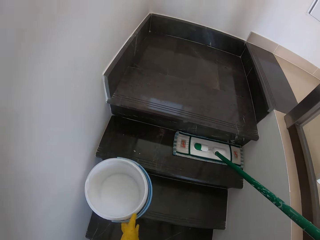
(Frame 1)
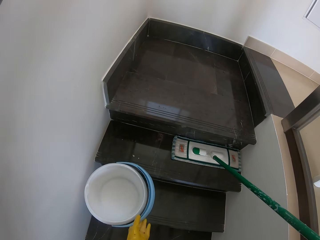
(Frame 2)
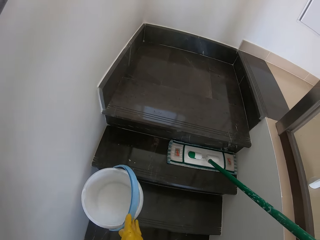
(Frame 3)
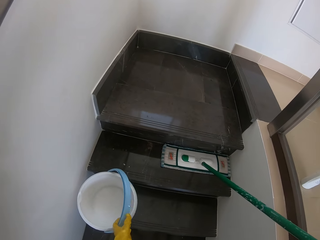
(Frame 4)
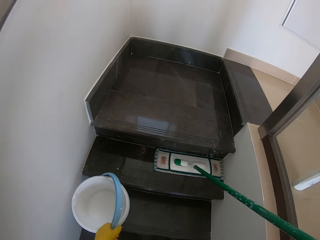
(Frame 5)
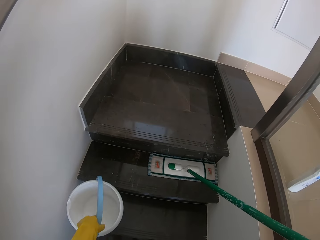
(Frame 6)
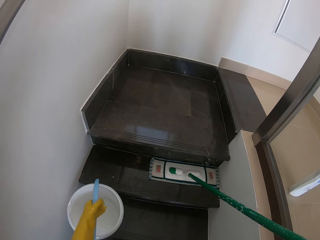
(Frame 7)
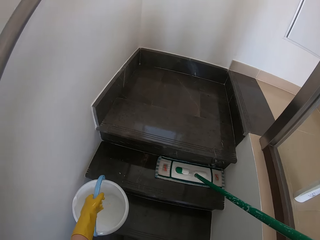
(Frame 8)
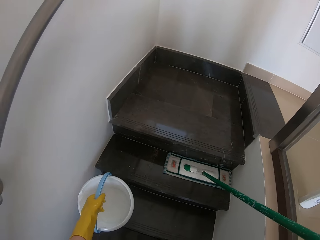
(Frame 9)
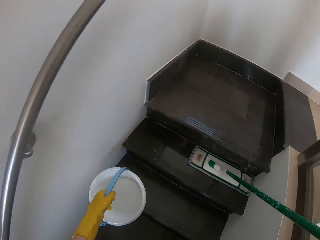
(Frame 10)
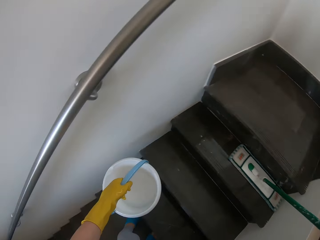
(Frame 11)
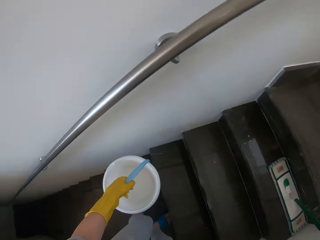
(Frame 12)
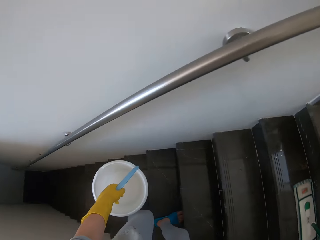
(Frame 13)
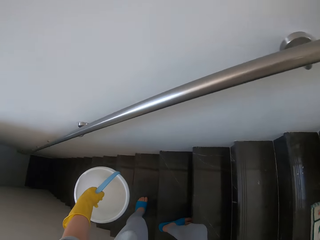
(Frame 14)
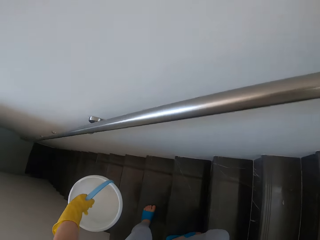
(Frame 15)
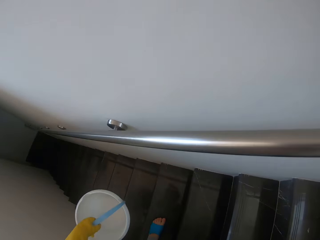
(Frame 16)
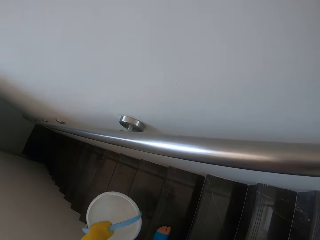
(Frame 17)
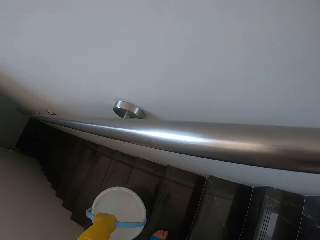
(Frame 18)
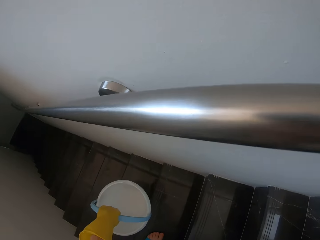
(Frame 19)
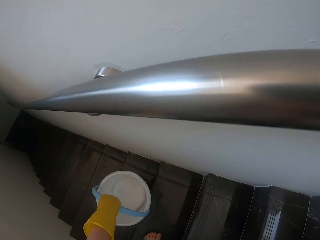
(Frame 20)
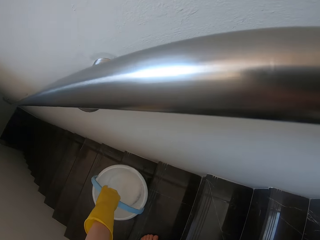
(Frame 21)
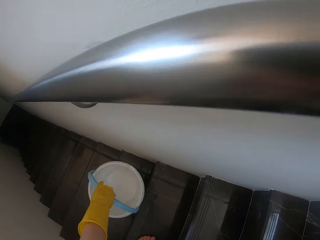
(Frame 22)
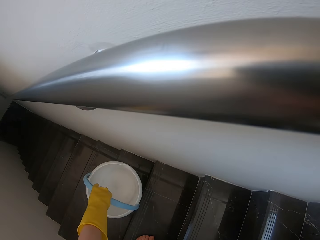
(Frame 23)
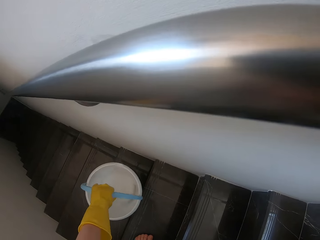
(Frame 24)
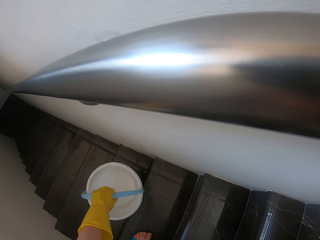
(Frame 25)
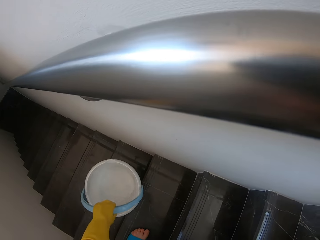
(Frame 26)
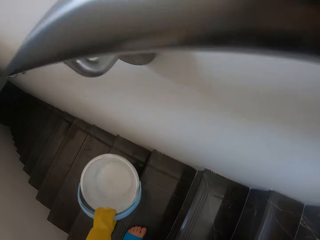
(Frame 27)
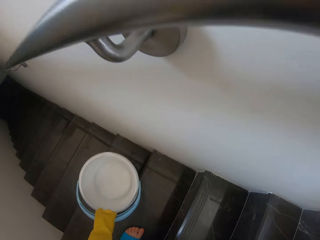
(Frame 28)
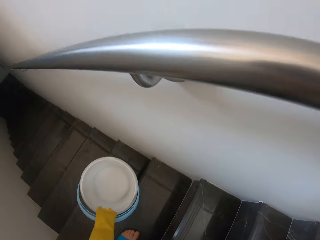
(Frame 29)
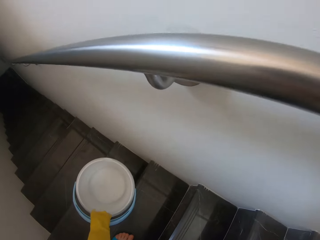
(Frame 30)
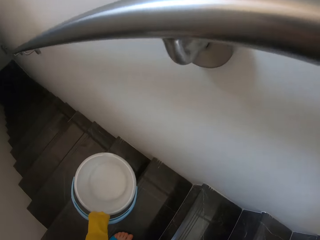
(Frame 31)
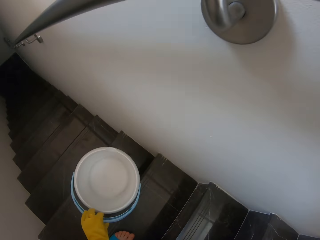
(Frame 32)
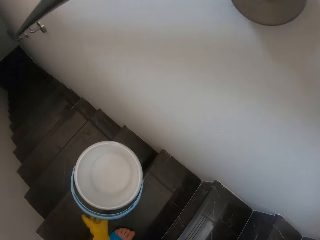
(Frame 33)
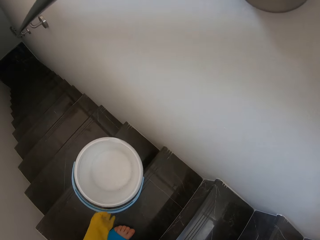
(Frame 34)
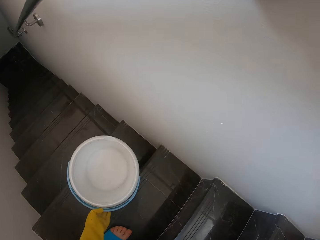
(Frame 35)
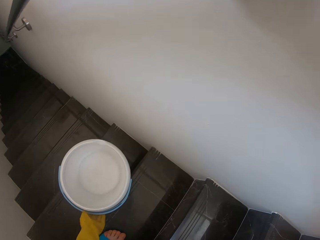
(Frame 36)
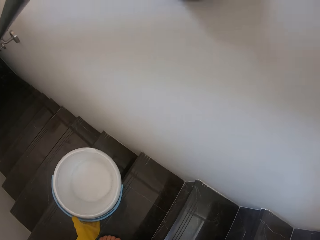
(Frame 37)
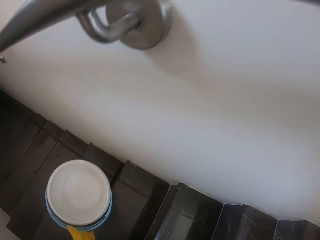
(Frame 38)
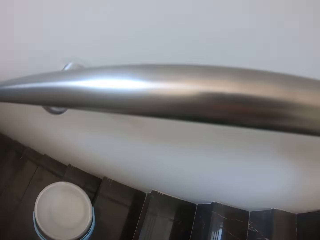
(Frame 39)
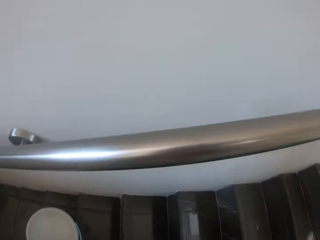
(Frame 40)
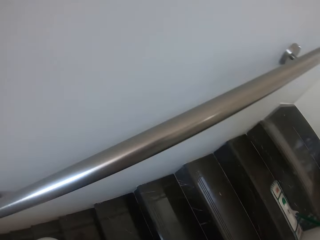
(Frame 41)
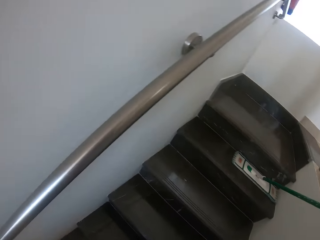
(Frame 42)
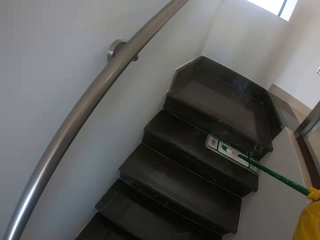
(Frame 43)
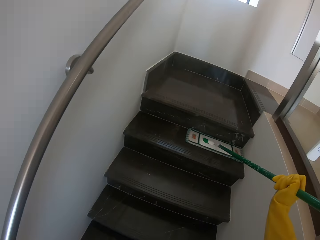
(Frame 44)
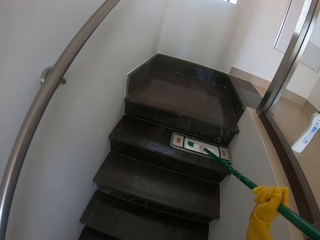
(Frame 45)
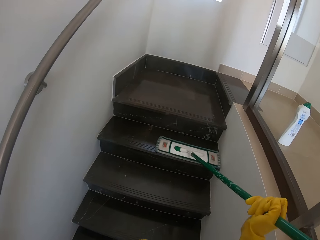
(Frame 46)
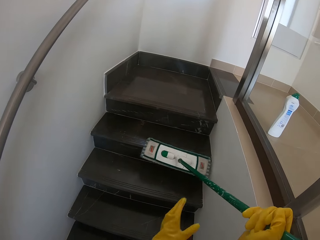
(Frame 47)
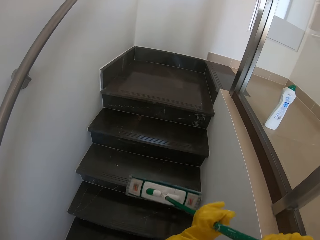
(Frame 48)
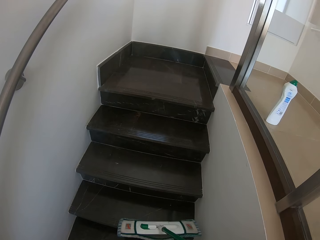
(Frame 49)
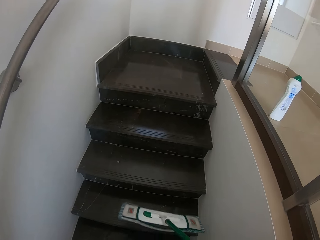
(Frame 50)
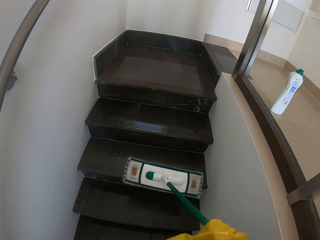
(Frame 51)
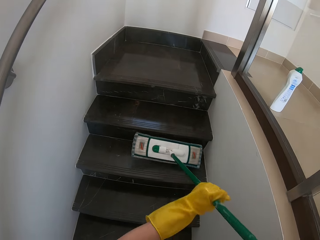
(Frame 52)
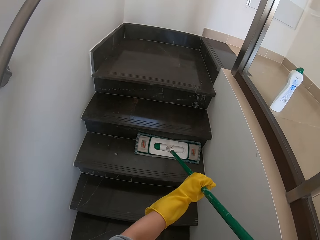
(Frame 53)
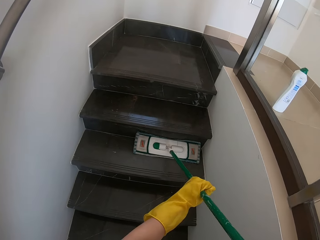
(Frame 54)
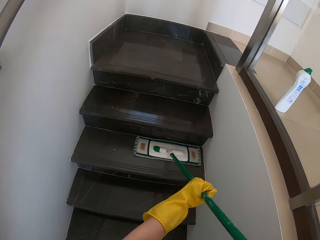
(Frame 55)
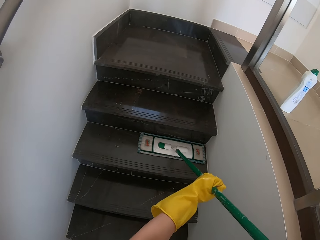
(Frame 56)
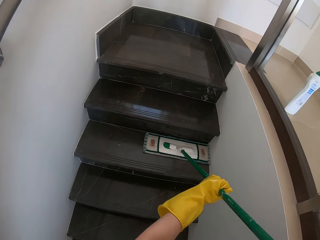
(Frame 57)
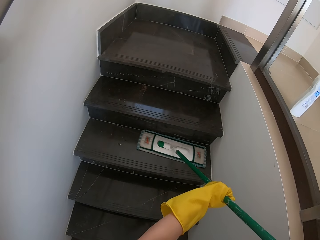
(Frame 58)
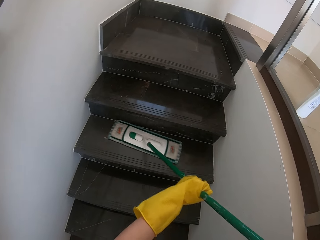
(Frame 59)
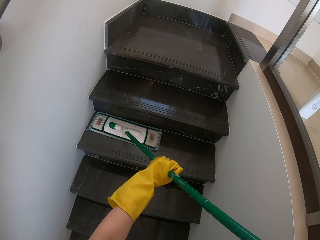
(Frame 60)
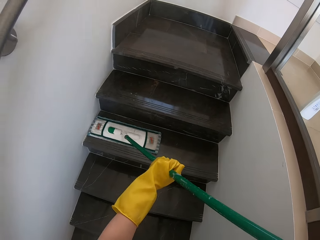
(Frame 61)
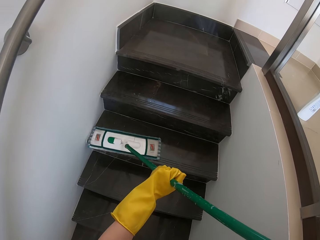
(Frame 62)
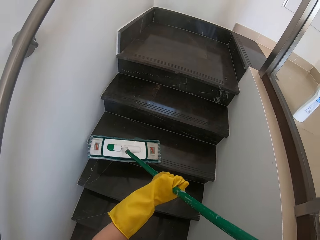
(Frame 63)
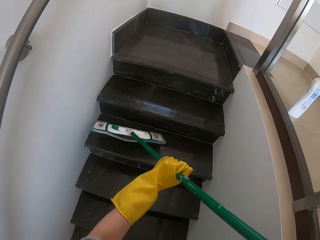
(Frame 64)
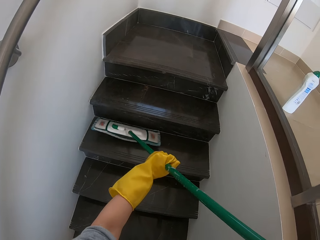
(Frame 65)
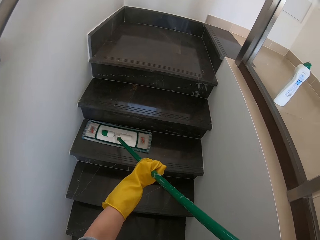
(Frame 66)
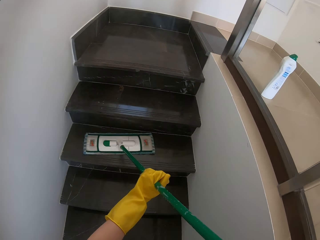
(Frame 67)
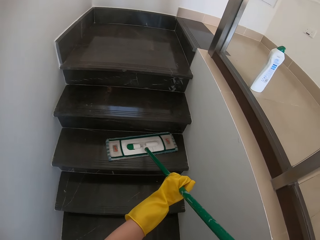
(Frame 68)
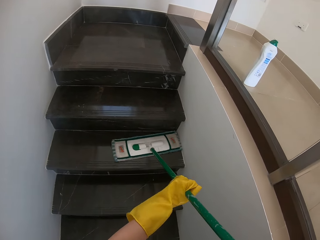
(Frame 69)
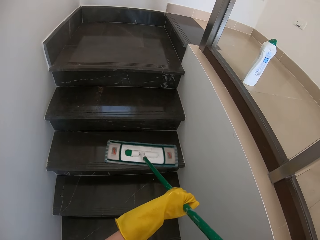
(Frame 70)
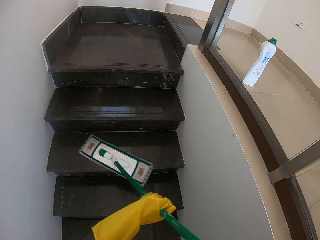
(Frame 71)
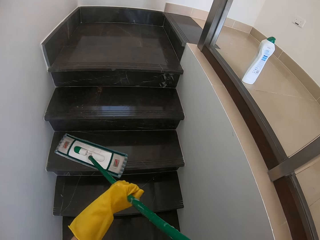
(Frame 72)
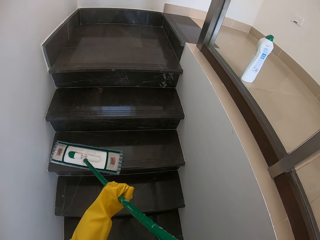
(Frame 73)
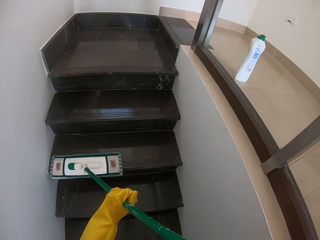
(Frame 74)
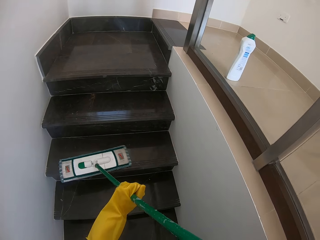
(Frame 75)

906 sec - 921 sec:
The camera wearer moves the bucket down the stairs. They mop the stairs using the moper.

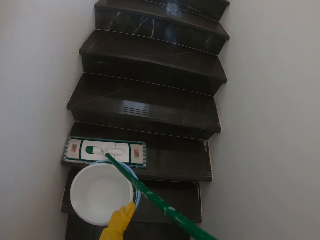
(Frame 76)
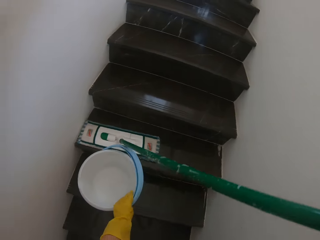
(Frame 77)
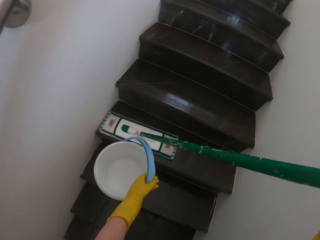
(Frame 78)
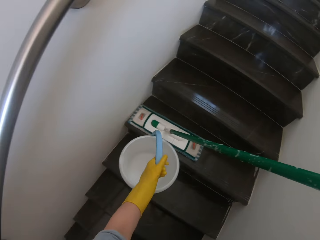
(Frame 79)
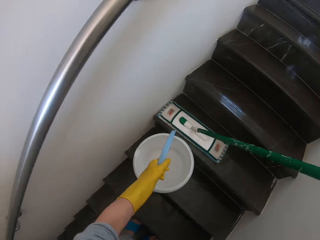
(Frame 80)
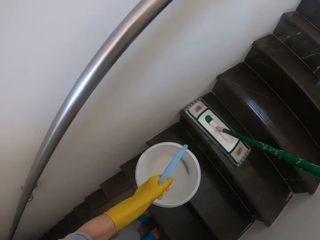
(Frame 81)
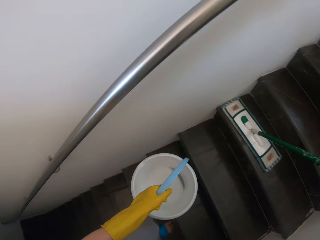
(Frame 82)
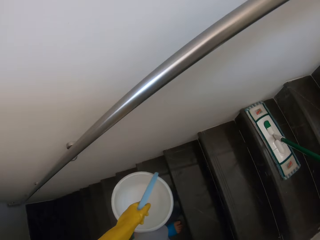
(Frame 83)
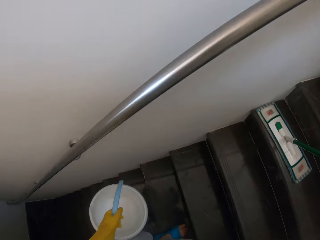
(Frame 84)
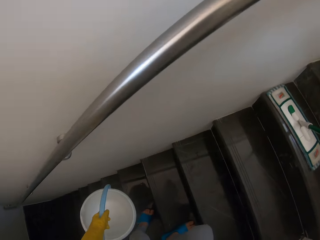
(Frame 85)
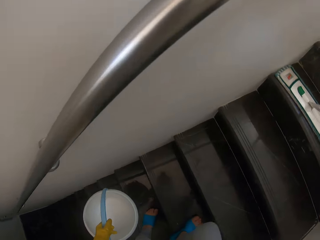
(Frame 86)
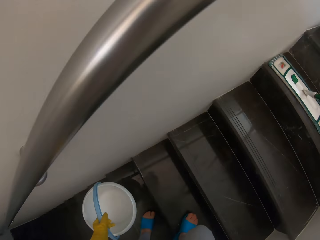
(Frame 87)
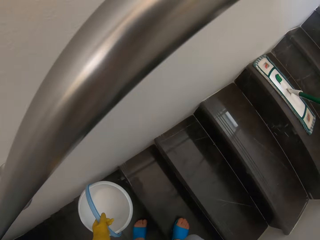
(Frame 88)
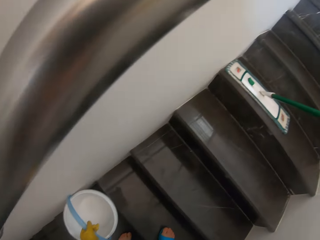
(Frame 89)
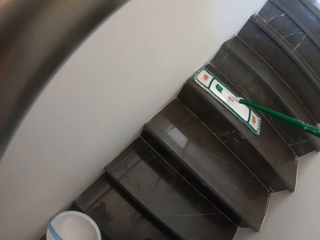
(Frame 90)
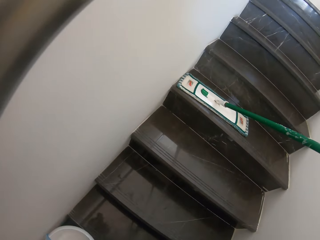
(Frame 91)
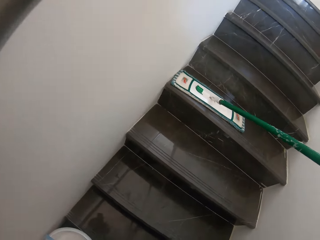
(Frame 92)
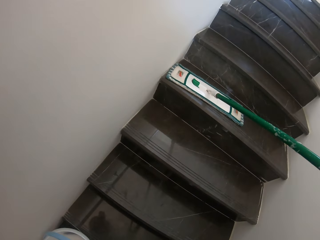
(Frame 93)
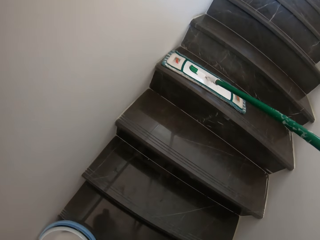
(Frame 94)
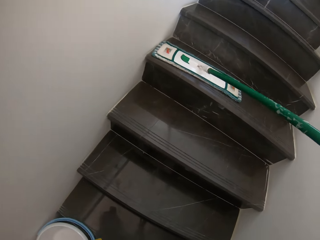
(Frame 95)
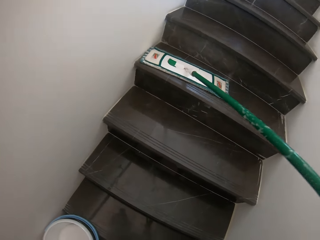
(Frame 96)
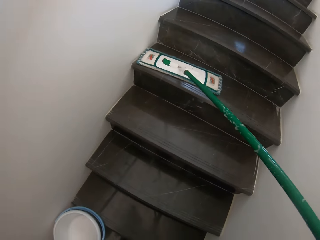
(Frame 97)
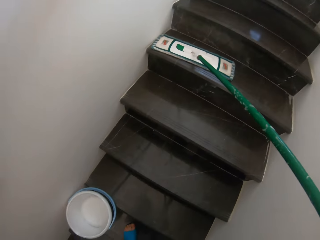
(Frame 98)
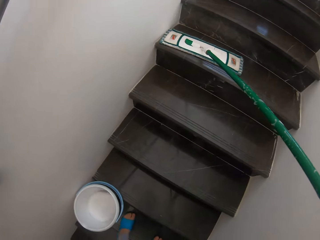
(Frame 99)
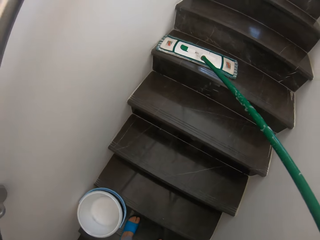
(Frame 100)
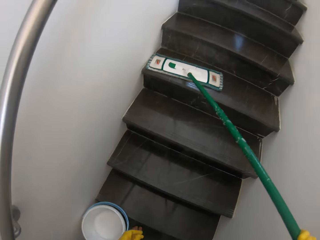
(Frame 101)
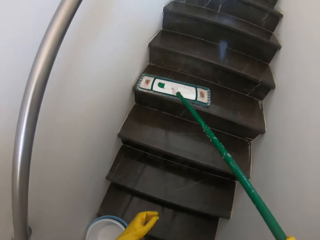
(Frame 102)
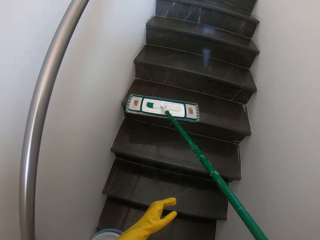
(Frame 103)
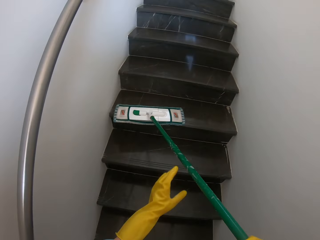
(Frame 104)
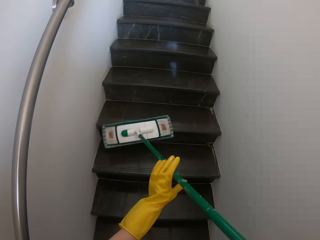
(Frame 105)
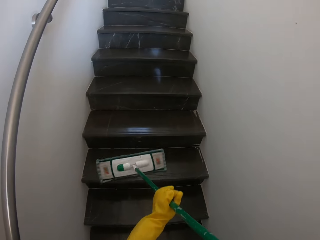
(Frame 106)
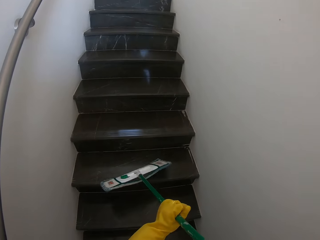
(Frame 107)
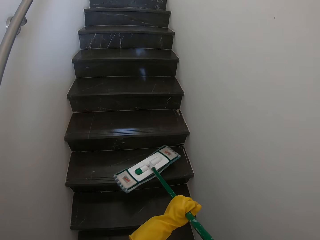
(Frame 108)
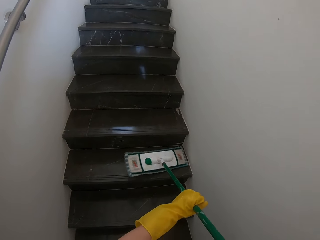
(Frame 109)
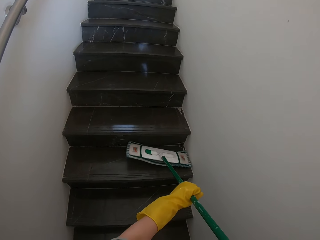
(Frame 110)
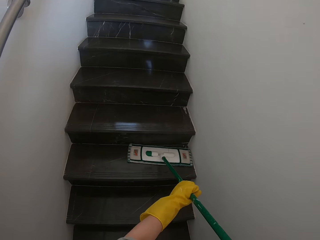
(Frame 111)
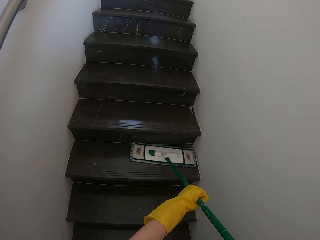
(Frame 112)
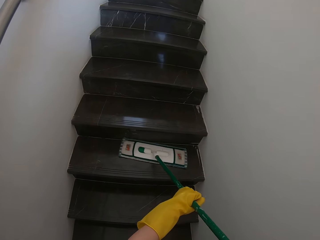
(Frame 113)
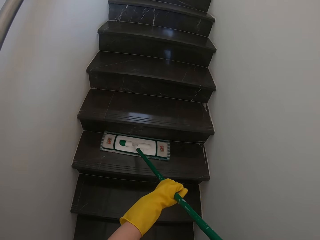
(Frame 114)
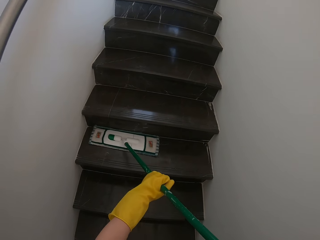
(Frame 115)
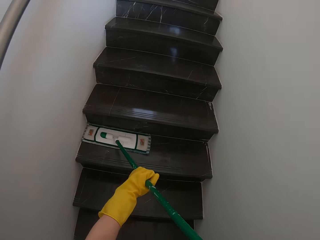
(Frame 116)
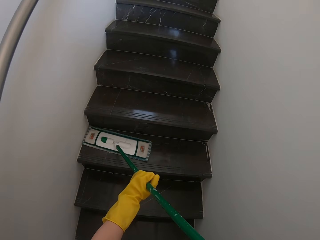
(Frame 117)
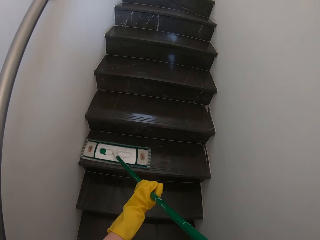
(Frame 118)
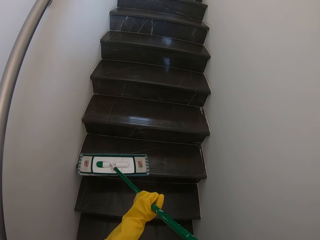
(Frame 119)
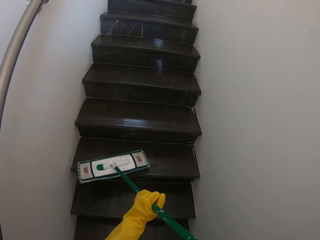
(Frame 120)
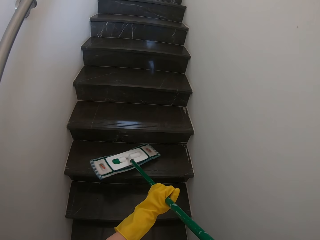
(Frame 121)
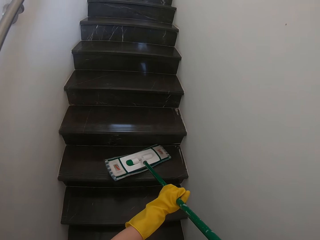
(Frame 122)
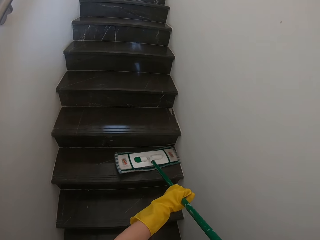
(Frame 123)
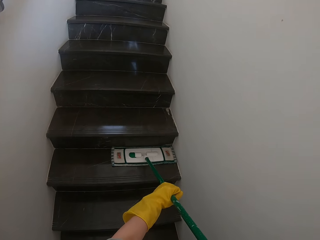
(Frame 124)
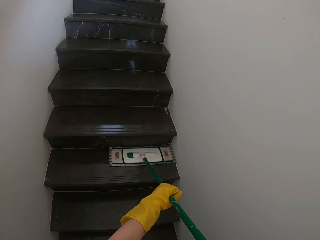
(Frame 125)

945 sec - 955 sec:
The camera wearer moves the bucket down the stairs. They mop the stairs using the moper.
